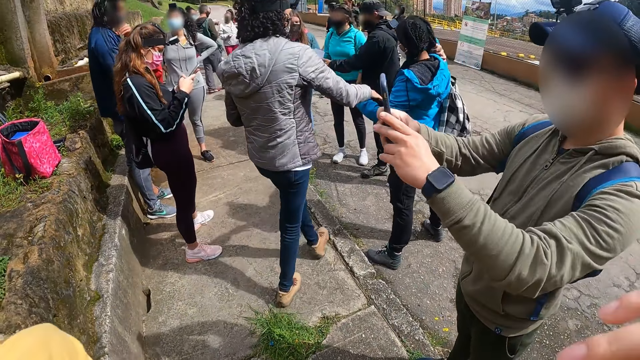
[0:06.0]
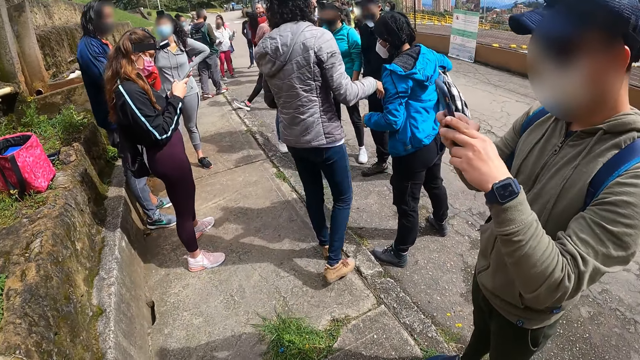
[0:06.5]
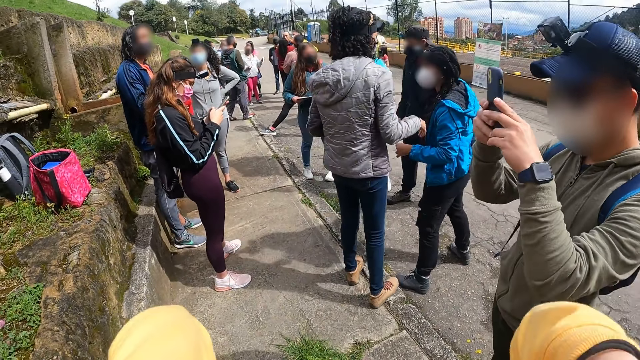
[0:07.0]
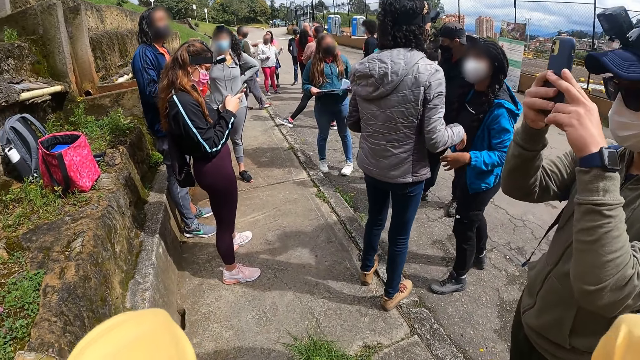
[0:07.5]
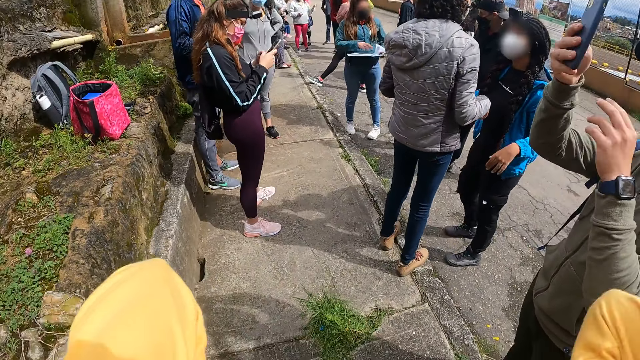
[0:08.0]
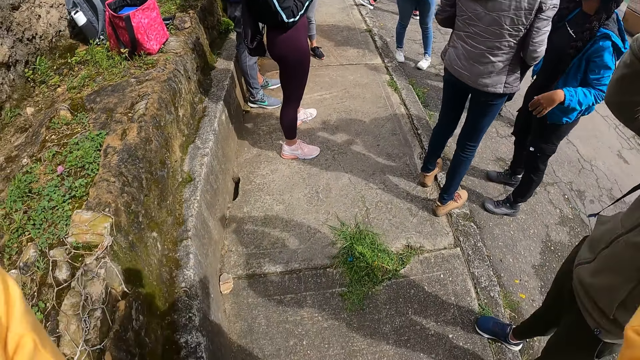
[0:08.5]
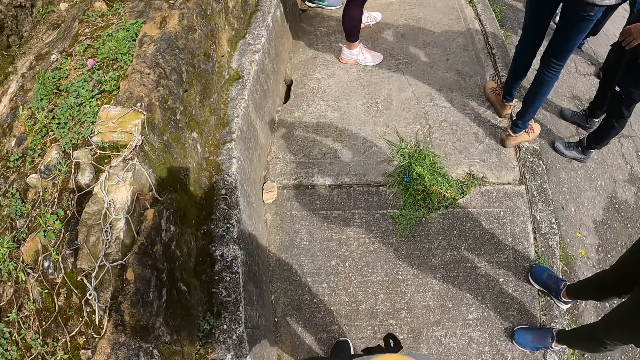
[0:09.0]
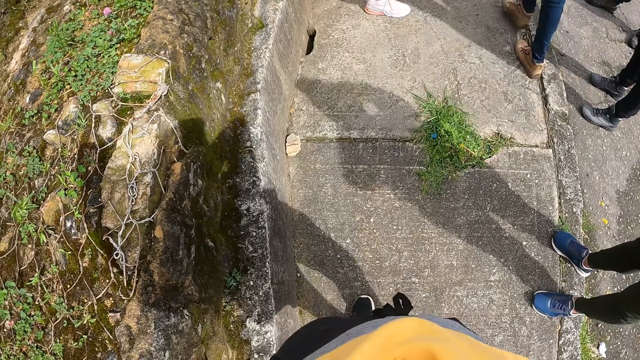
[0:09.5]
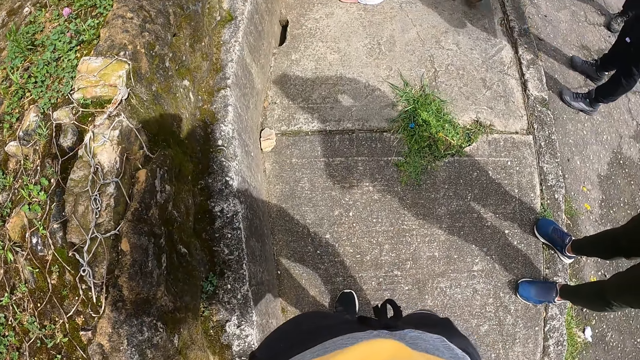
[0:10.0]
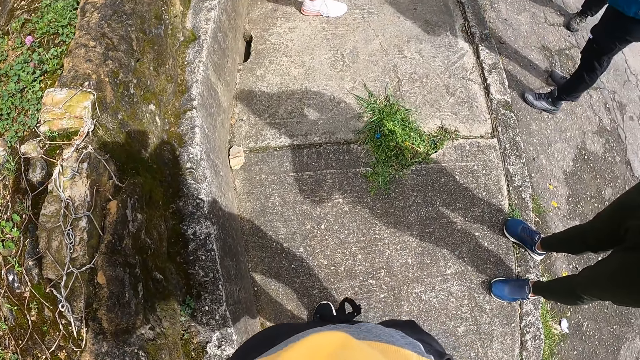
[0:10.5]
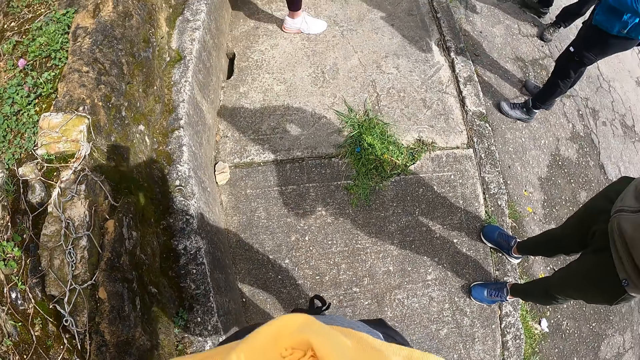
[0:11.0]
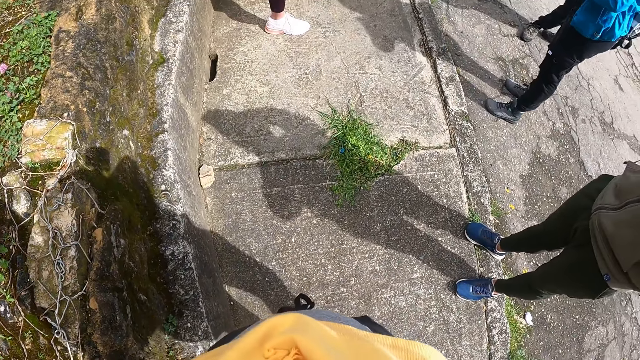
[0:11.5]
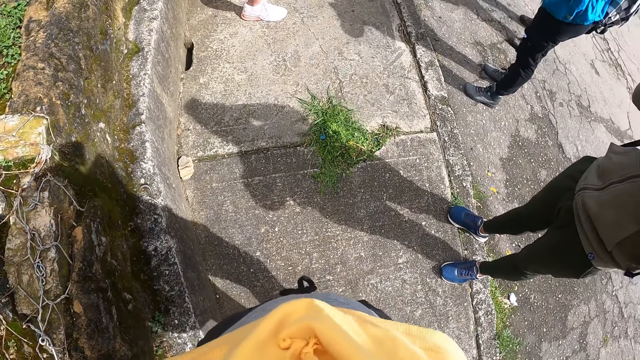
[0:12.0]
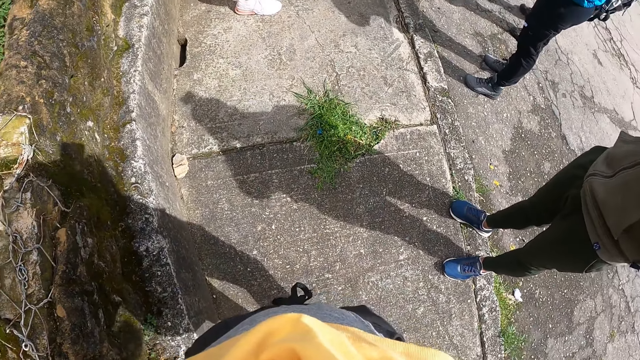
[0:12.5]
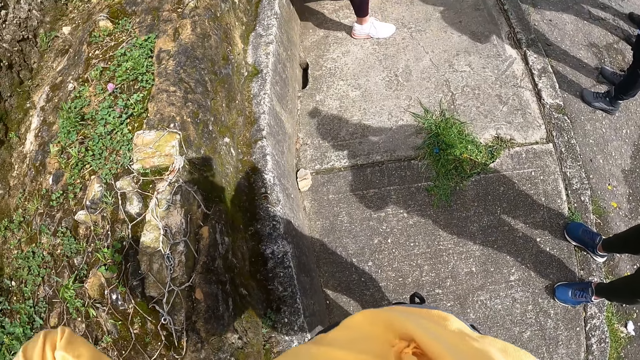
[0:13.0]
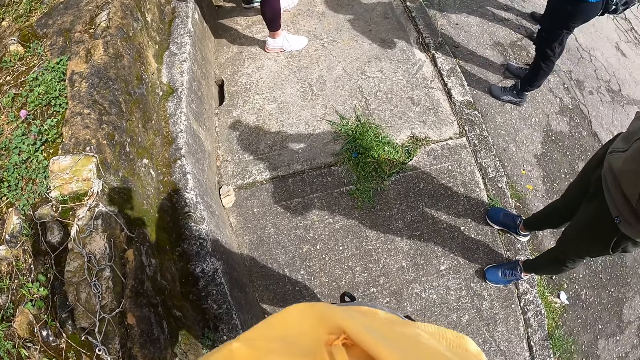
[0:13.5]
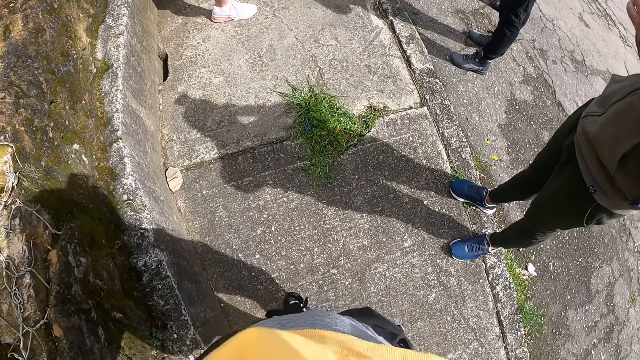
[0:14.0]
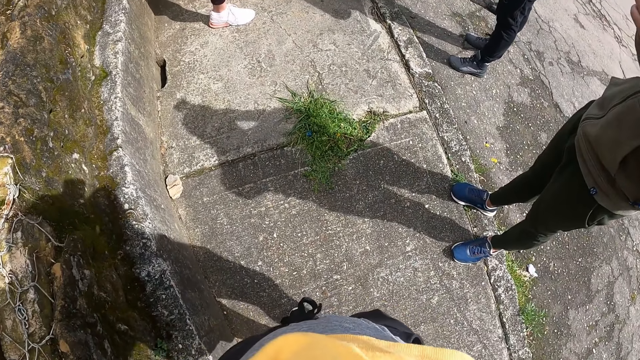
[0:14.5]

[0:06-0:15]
The woman touches another woman with her right hand.

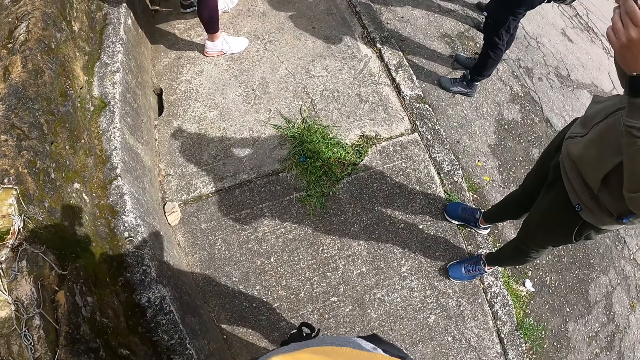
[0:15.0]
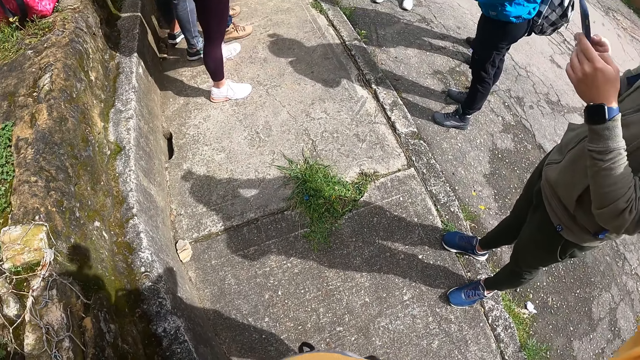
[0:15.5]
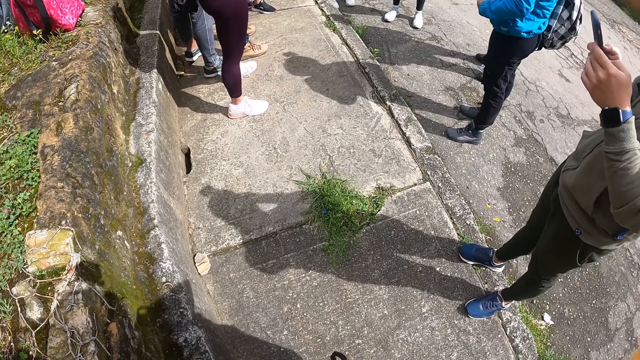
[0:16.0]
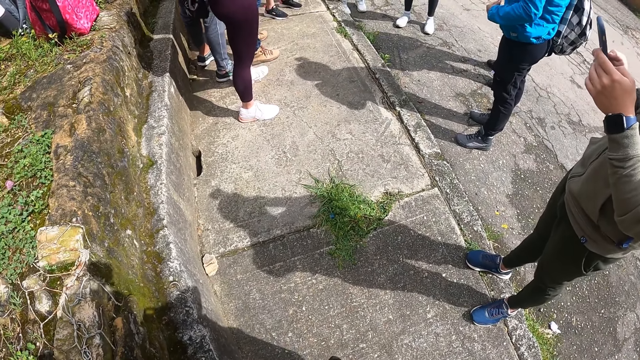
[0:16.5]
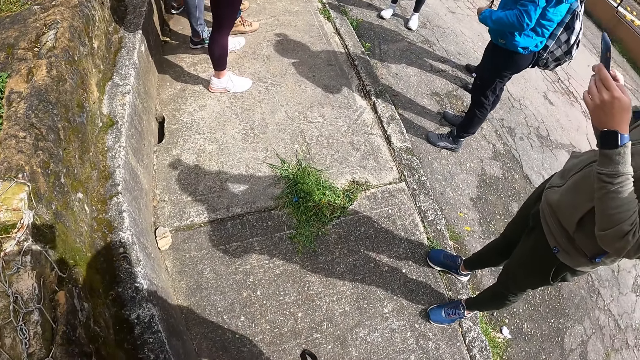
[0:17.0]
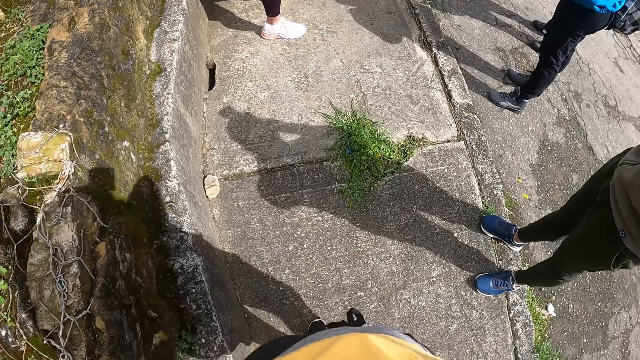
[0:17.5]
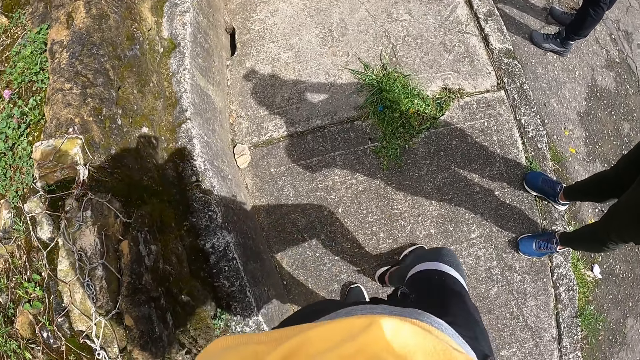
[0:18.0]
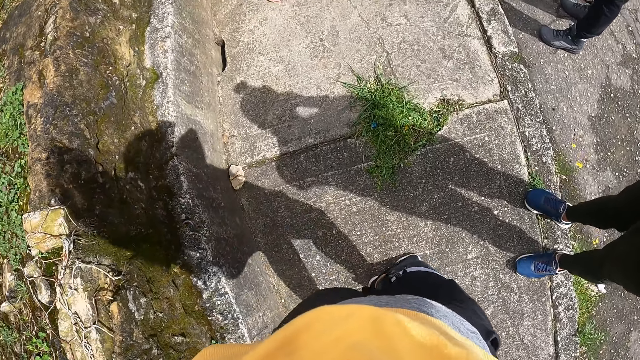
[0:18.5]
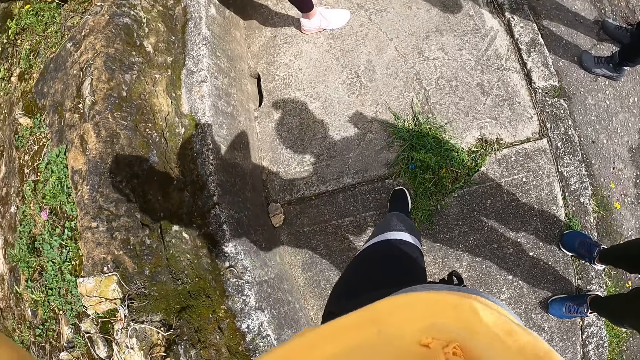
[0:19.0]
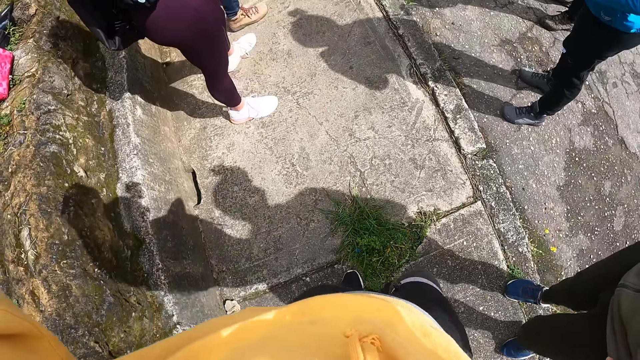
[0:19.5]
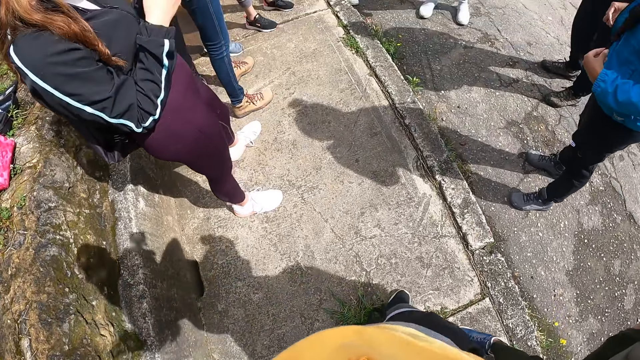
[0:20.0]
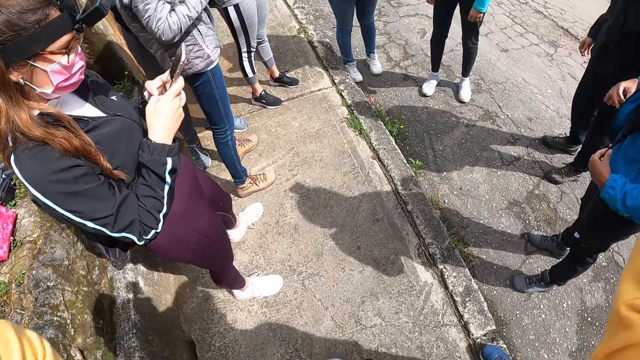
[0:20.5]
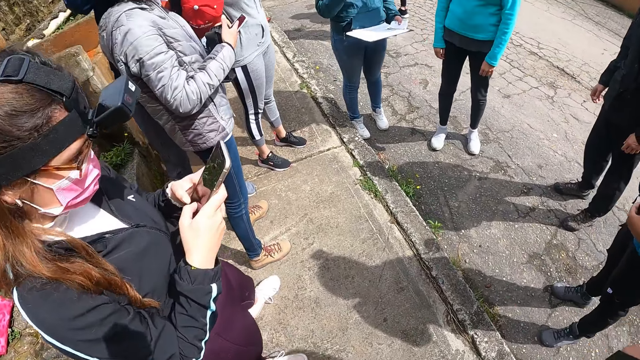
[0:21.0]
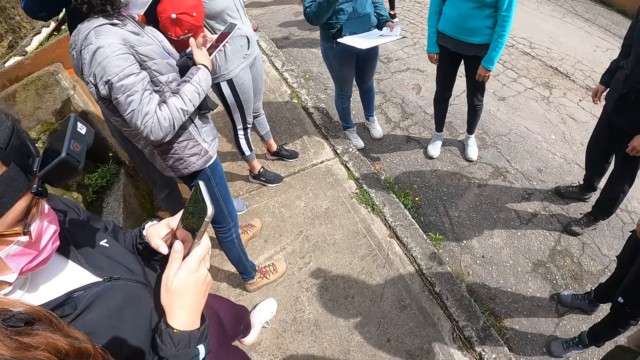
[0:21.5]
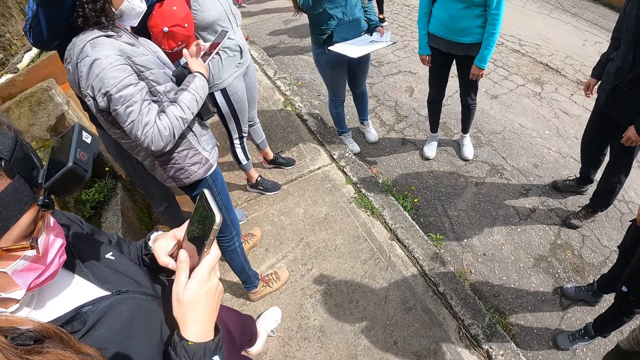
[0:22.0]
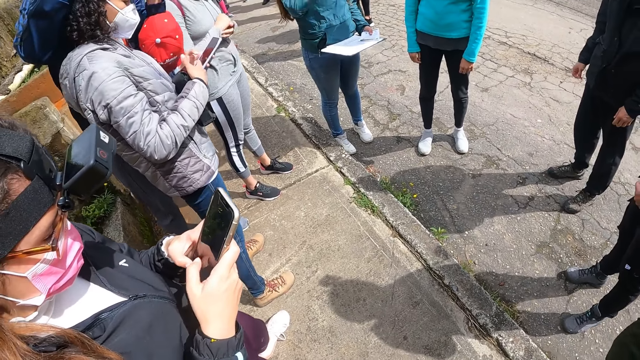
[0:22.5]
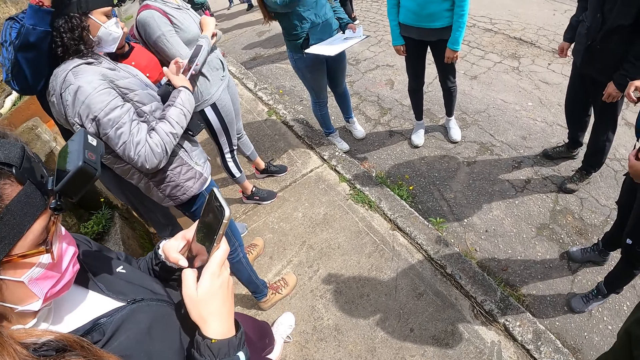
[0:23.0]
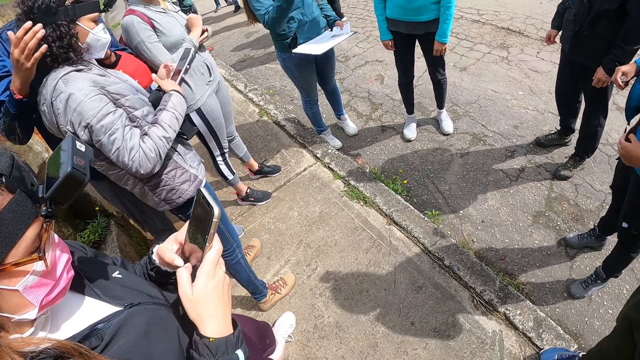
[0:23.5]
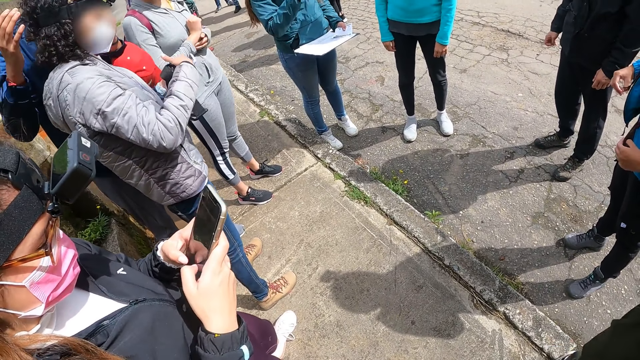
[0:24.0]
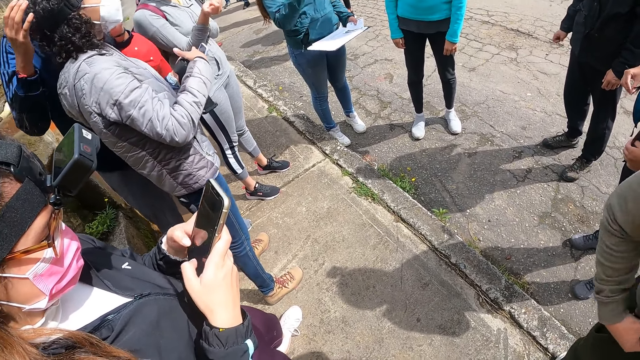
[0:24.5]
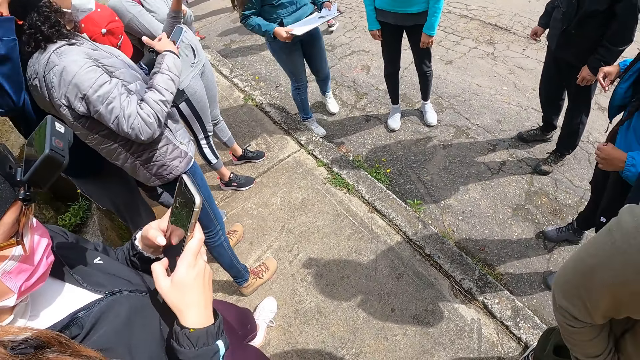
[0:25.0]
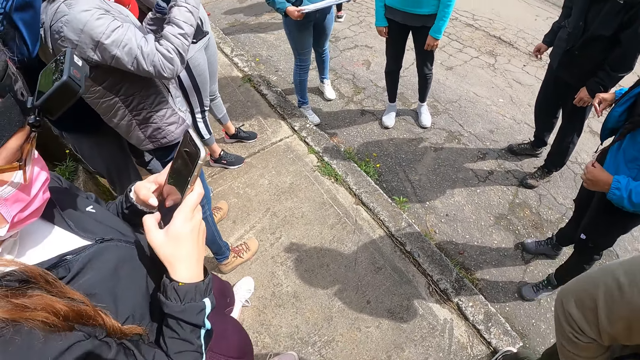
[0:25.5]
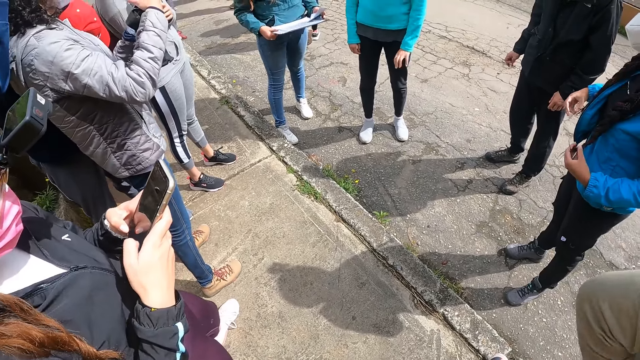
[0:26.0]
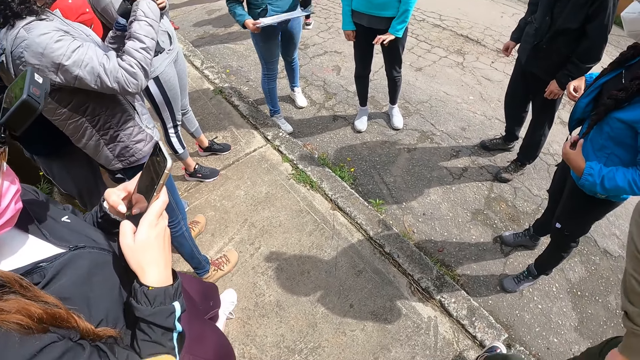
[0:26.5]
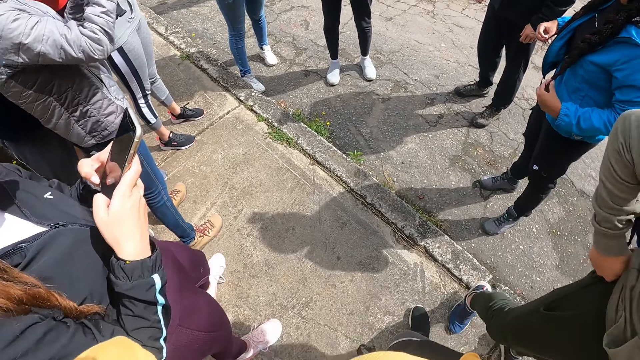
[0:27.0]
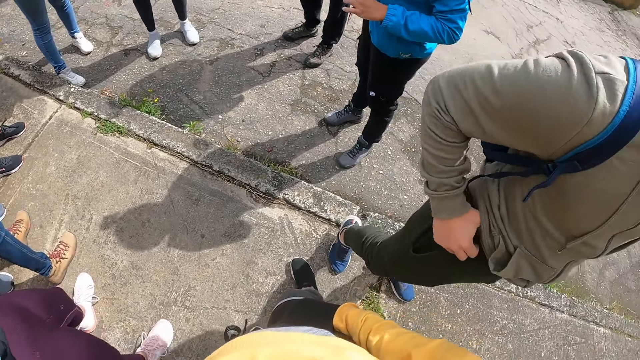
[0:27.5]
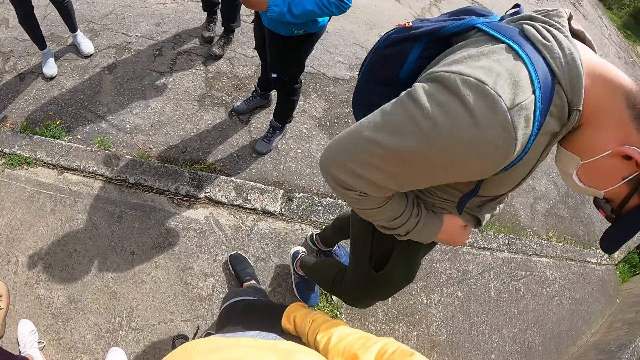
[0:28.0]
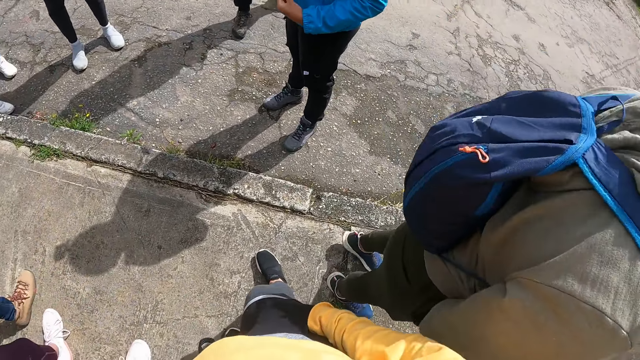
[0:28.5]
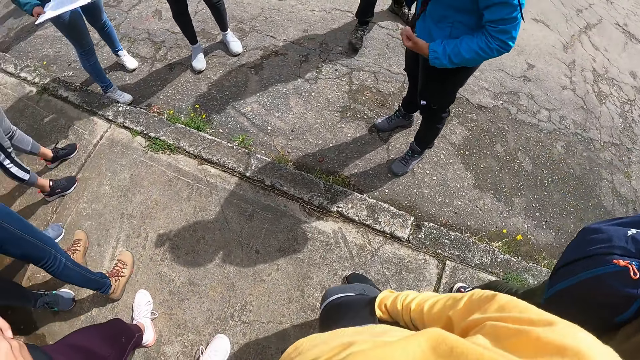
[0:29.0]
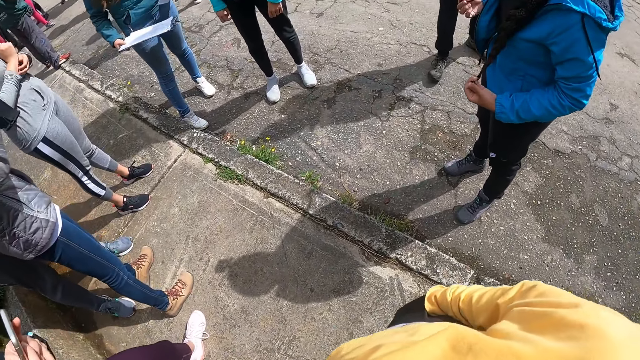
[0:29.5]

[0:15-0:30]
The camera wearer walks in the camping site. She adjusts the camera on her head with her left hand. The man adjusts his trousers with both hands. The camera wearer pockets.
